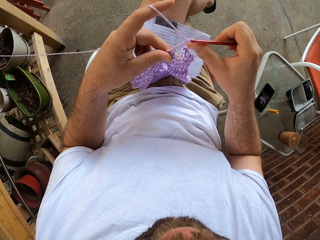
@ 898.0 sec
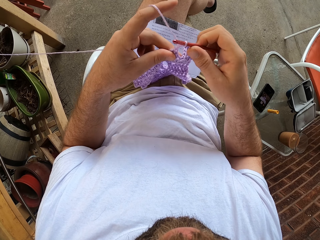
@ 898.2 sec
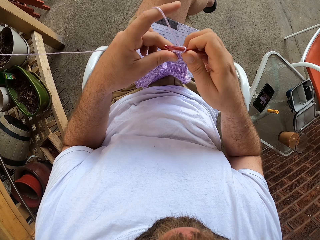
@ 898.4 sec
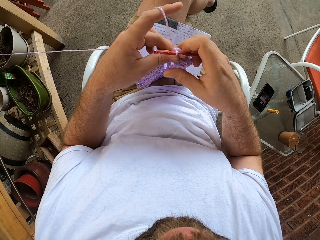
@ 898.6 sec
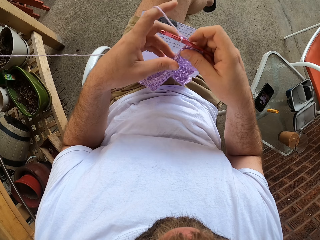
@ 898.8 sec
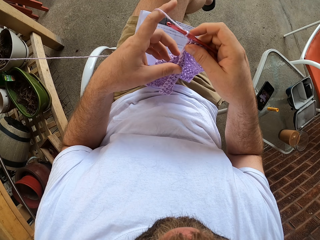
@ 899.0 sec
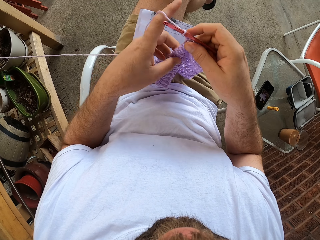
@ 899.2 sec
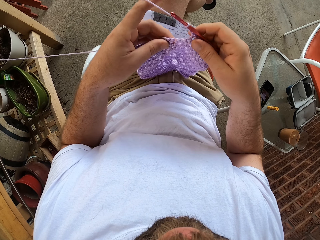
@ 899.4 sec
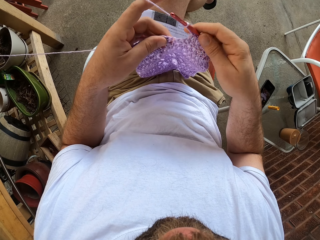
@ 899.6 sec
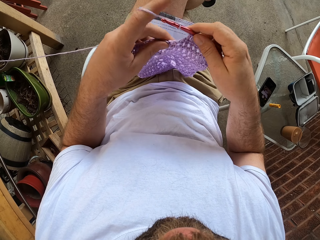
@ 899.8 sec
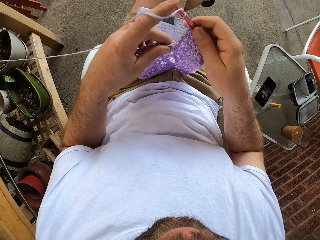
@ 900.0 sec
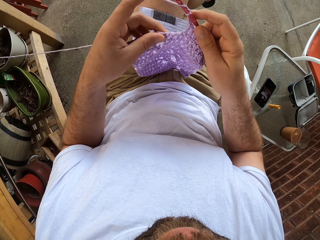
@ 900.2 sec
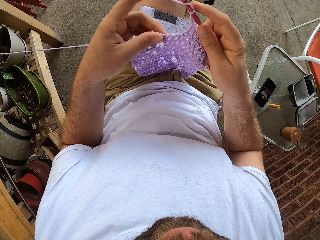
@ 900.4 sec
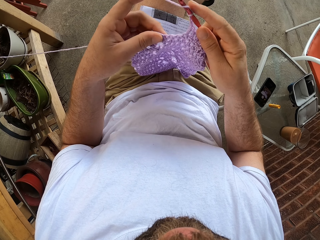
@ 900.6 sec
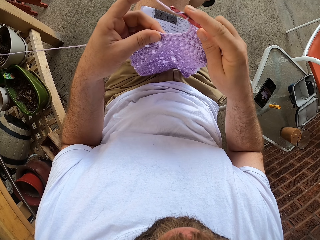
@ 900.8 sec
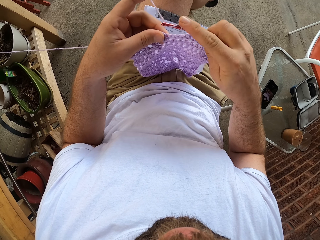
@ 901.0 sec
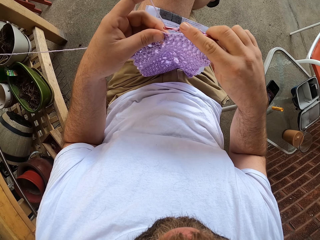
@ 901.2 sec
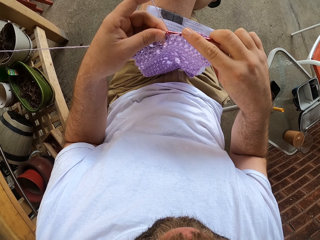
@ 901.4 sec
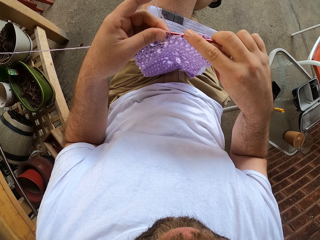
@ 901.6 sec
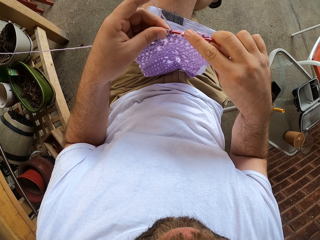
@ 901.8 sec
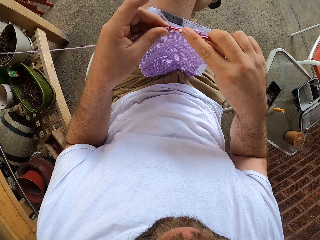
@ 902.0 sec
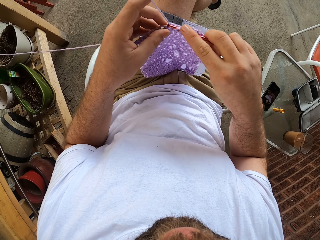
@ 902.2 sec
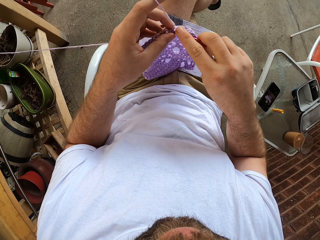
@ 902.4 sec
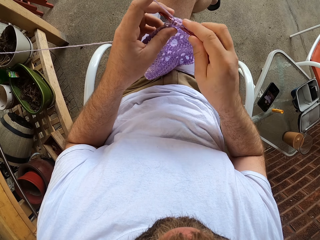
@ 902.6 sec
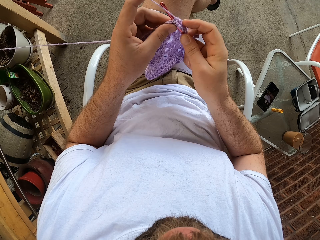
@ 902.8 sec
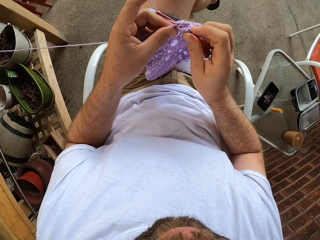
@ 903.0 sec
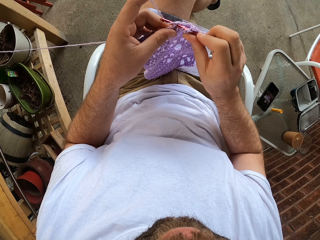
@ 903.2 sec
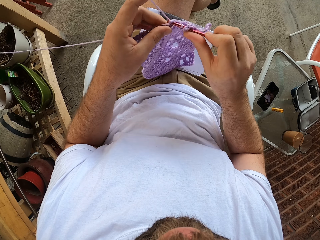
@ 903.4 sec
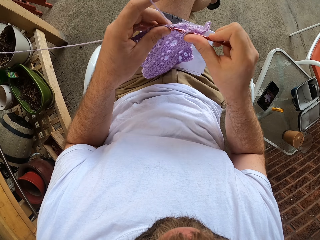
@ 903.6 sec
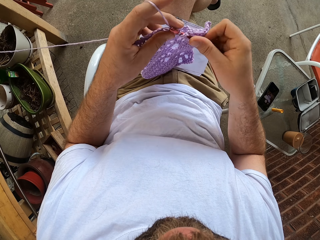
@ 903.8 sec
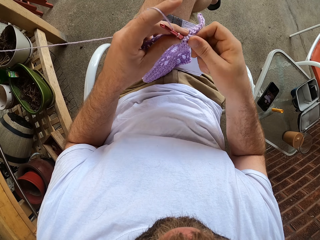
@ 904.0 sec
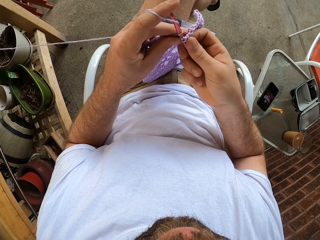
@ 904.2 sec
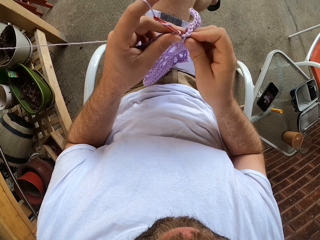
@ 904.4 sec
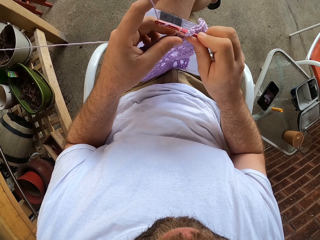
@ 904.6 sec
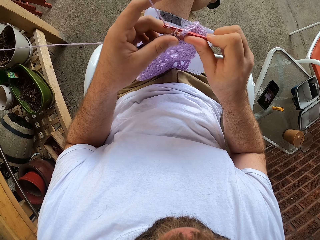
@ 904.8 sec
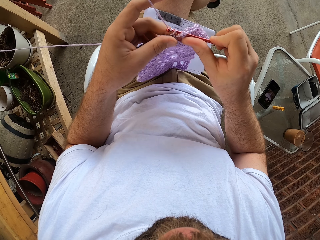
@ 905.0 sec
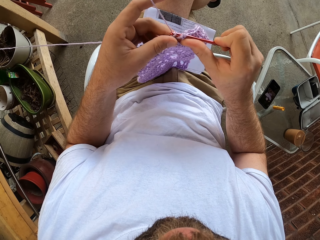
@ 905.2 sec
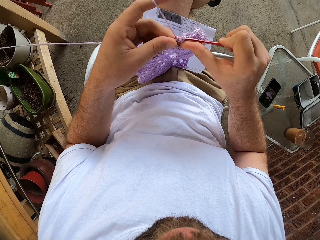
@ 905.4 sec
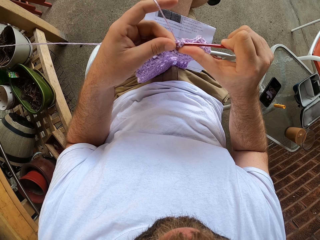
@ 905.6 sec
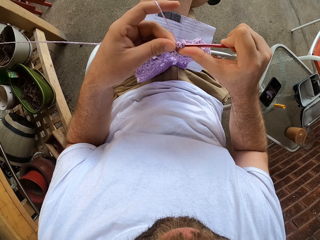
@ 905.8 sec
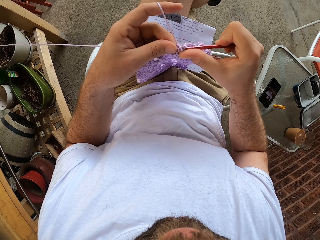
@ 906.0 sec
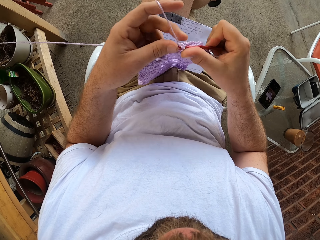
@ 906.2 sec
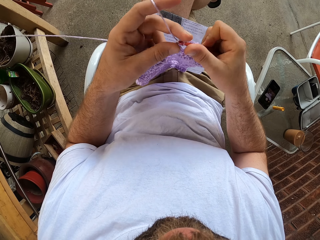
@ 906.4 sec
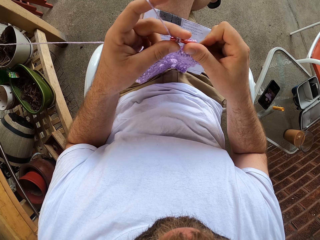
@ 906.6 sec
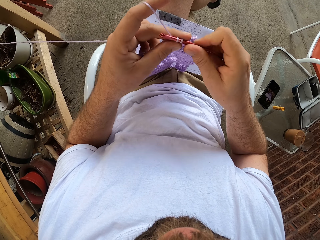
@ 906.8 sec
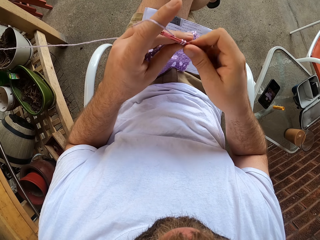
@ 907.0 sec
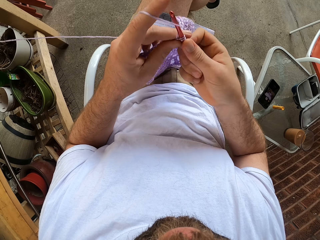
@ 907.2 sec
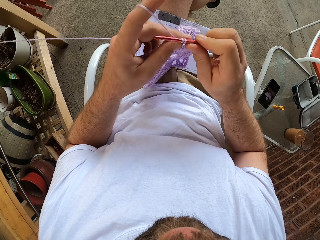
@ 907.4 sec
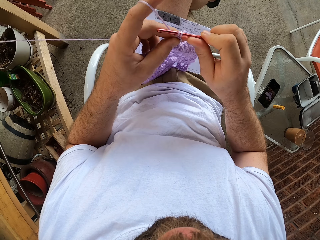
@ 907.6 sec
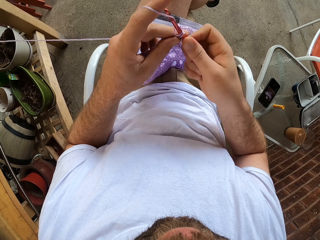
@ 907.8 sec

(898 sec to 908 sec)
The camera wearer holds the fabric. They roll the thread around the crochet. They sew the fabric.

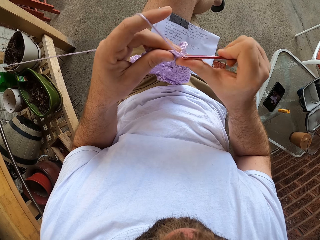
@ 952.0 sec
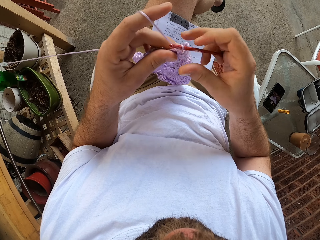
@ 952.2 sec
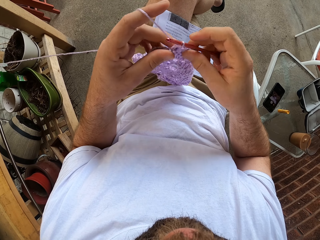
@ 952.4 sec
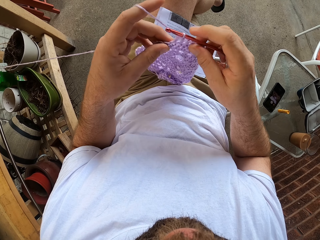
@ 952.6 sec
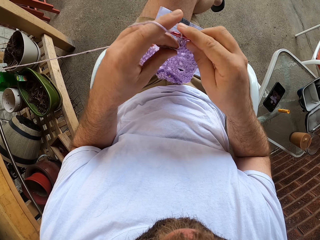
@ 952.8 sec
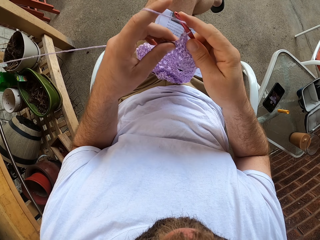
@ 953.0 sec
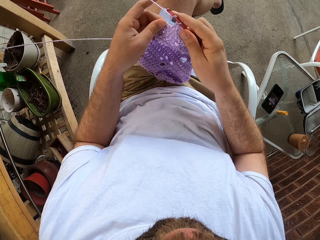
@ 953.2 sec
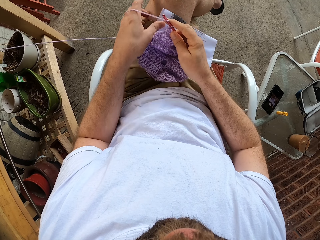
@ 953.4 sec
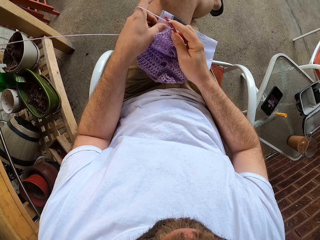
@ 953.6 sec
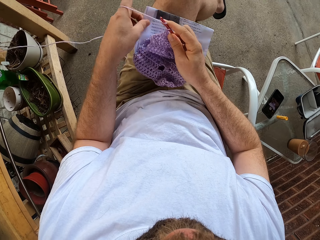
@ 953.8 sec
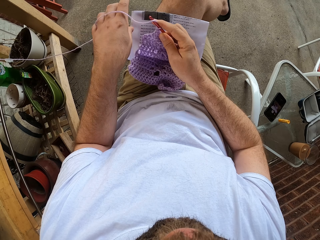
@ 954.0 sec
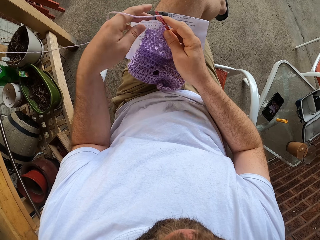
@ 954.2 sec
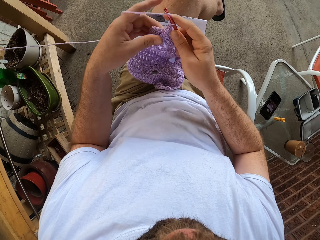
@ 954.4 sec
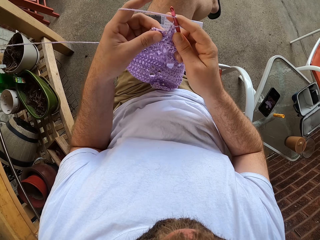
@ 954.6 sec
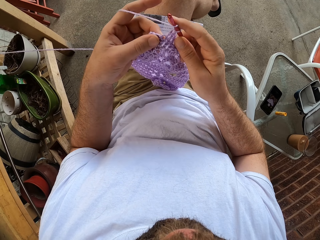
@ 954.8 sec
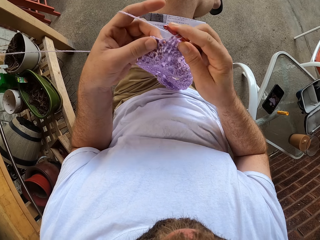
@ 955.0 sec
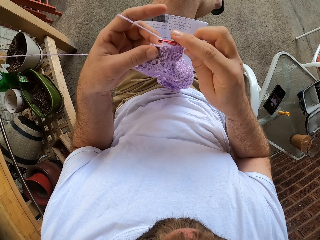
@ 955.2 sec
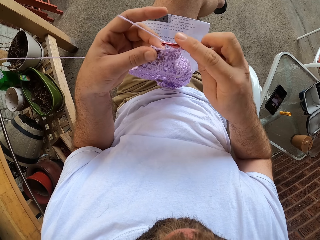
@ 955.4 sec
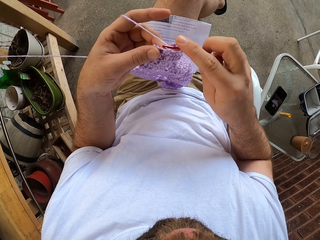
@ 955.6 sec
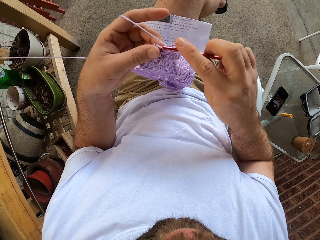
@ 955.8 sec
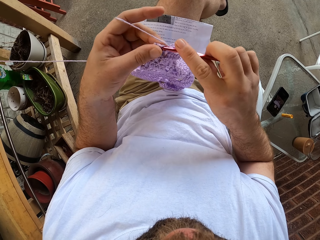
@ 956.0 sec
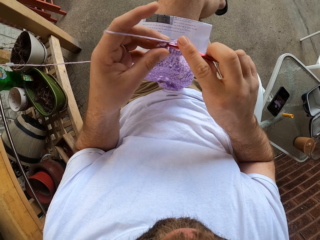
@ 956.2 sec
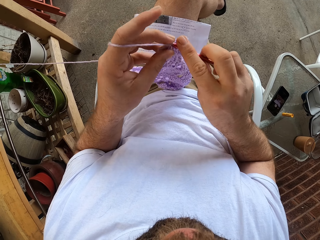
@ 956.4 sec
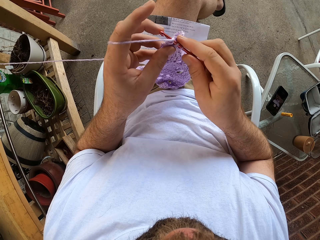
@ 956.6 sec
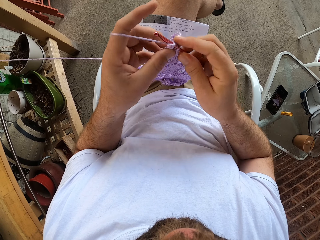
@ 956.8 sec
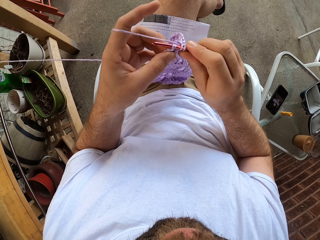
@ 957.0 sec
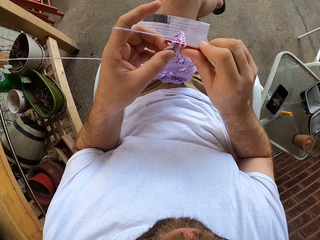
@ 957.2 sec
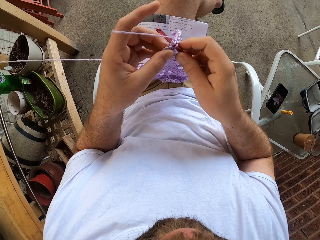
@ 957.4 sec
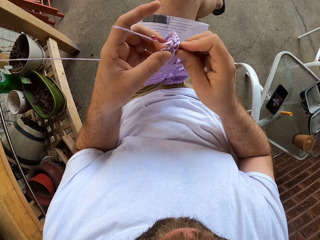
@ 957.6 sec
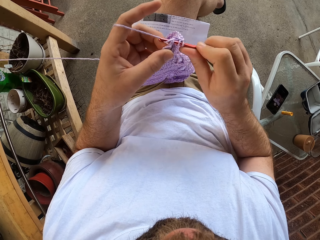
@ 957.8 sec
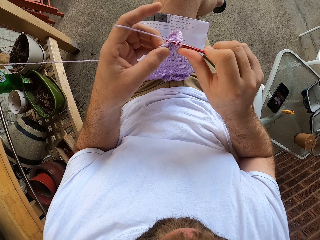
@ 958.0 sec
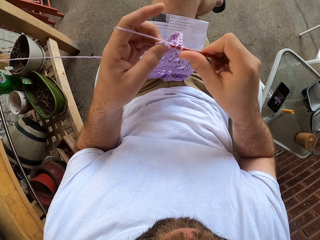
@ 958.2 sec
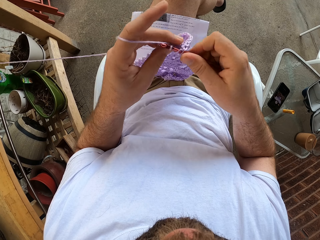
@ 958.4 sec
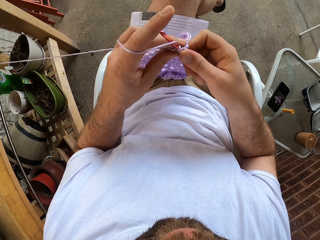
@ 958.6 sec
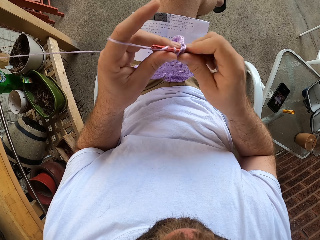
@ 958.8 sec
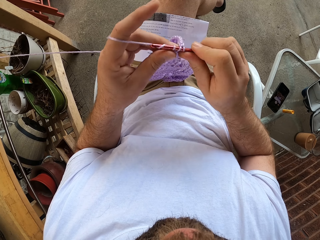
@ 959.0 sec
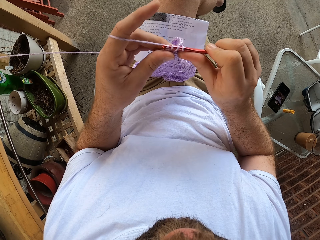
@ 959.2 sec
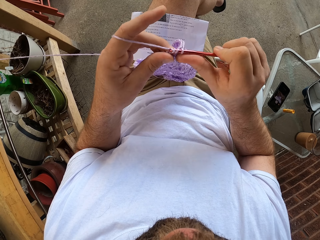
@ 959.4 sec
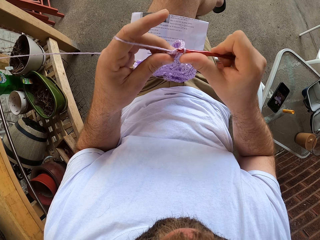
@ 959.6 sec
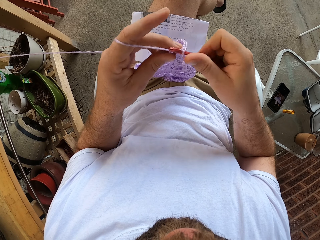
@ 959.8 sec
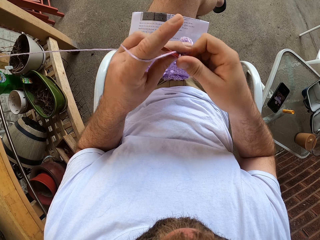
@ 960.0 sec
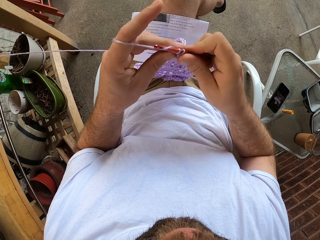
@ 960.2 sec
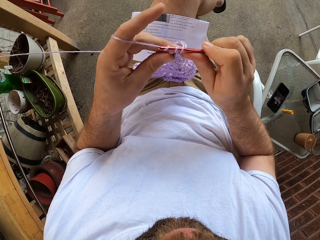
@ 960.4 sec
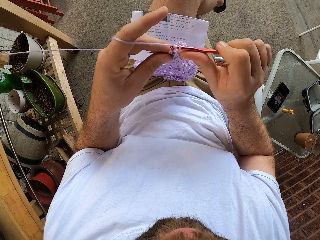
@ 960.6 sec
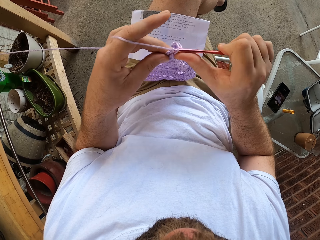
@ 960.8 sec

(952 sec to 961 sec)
The camera wearer adjusts a book or paper on his lap with his left hand. He holds the fabric. He continues to knit the fabric with the needle in his right hand and the thread in his left hand. He sews the fabric.

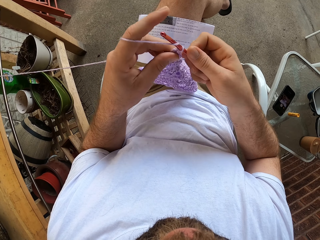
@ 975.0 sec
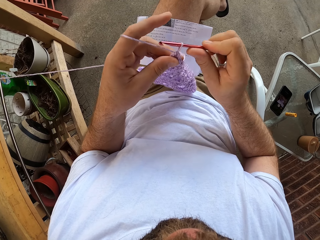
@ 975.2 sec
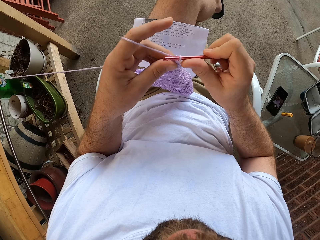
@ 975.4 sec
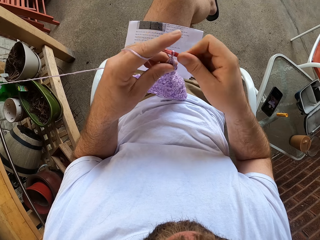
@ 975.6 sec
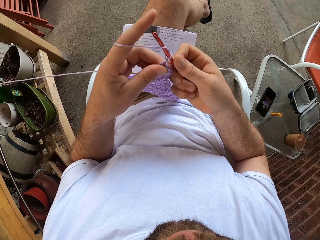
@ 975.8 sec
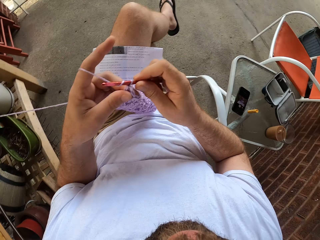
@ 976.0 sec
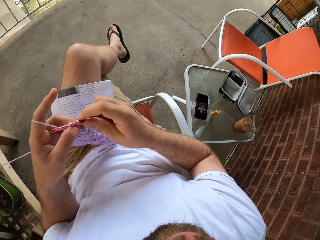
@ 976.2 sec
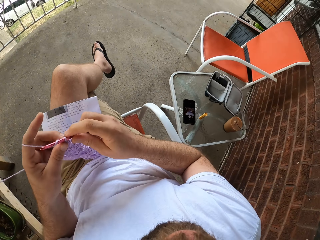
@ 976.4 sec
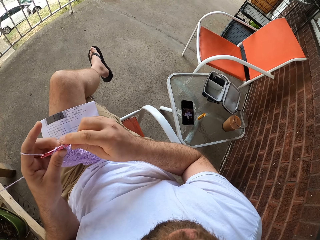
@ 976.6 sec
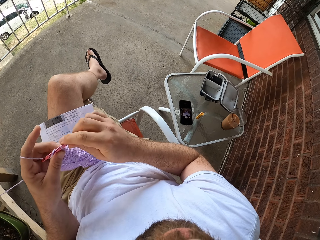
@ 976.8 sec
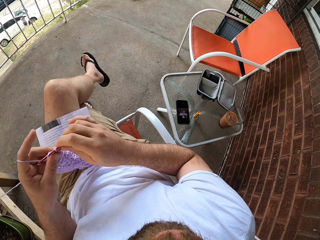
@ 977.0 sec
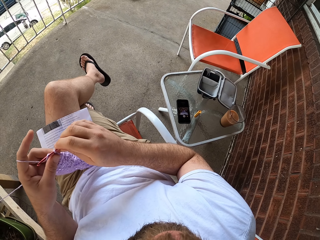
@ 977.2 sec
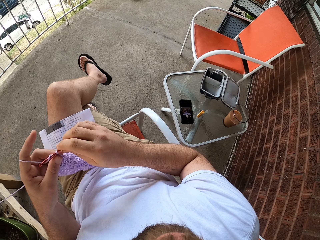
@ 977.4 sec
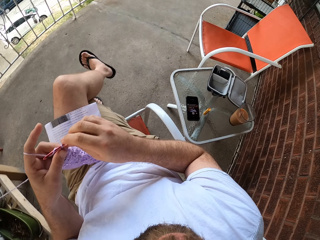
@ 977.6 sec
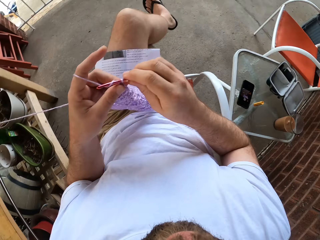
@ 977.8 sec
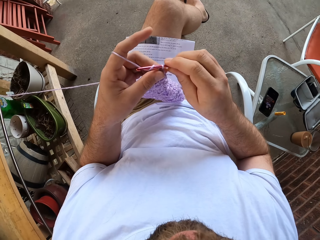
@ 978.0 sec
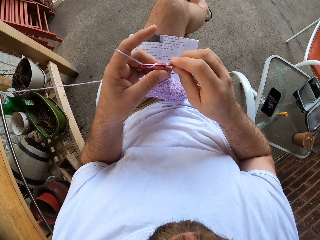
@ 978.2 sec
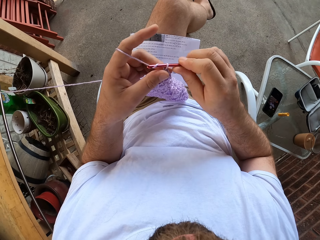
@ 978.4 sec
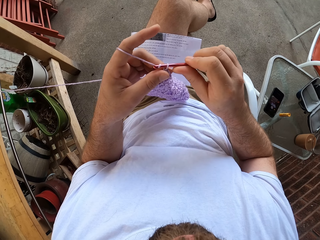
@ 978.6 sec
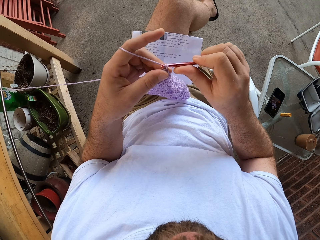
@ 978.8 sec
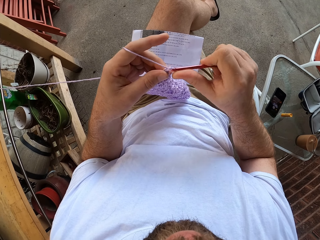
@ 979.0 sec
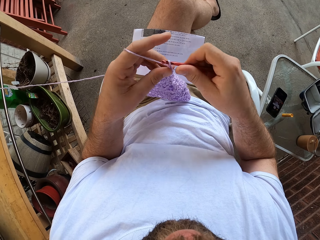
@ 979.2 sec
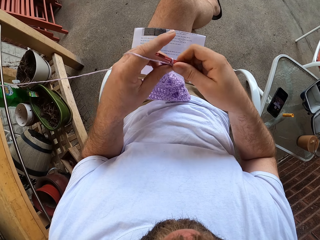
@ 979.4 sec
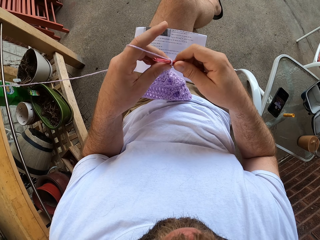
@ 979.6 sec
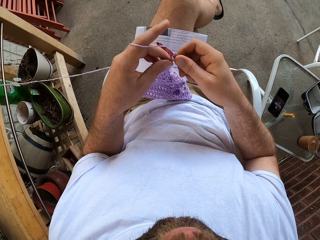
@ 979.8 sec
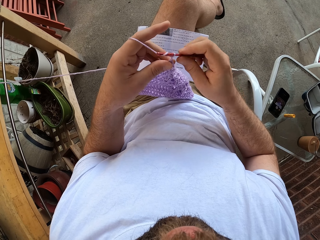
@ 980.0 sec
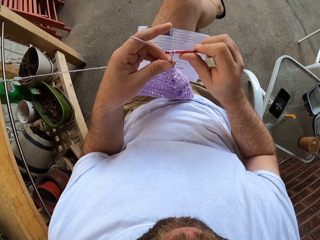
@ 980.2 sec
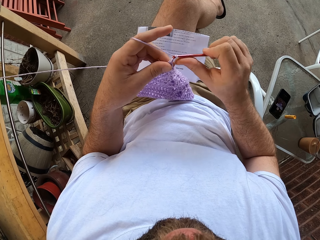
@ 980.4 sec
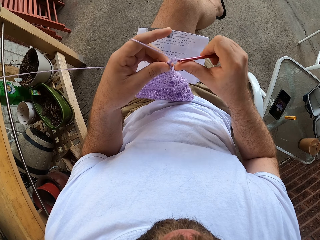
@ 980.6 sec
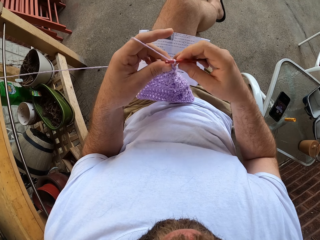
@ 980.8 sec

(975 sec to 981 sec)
The camera wearer looks at the phone on the table. They hold the fabric. They sew the fabric.
